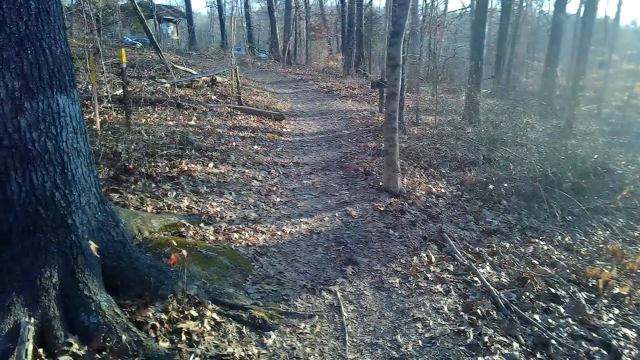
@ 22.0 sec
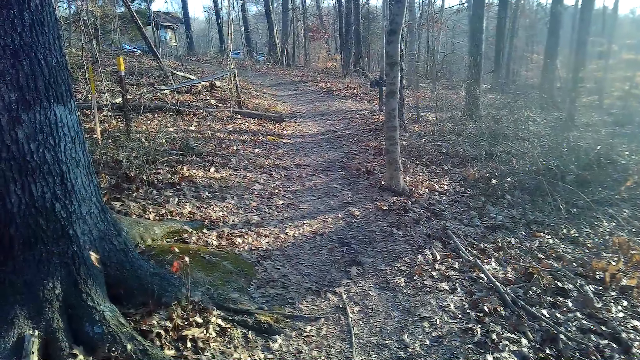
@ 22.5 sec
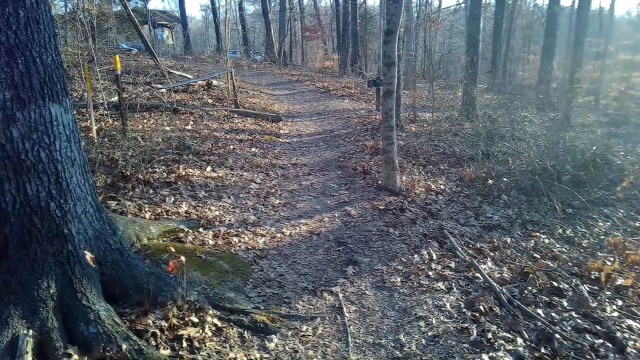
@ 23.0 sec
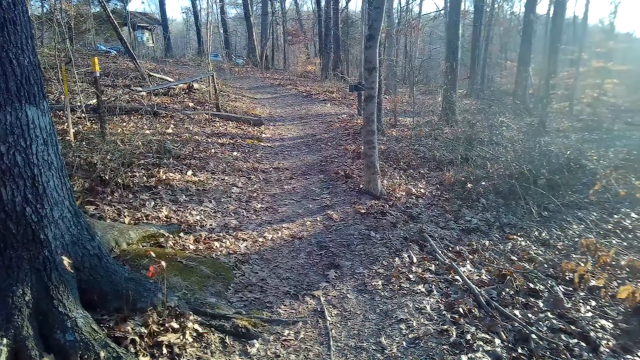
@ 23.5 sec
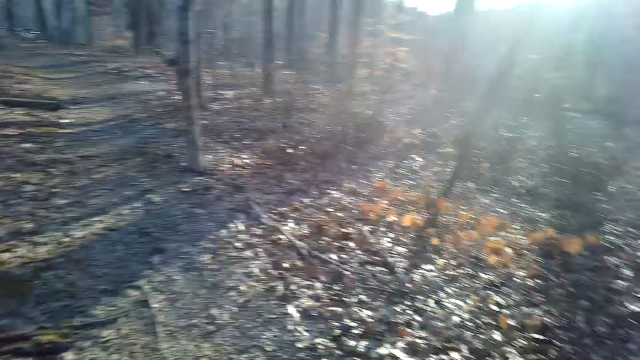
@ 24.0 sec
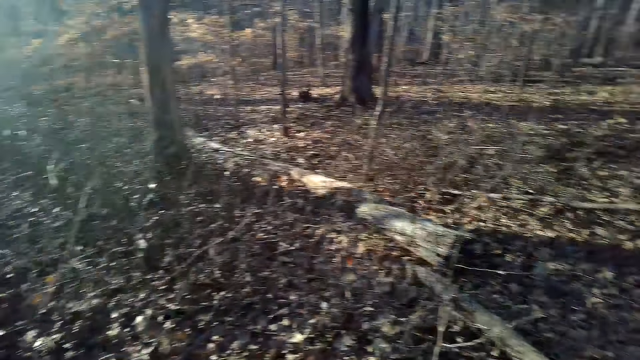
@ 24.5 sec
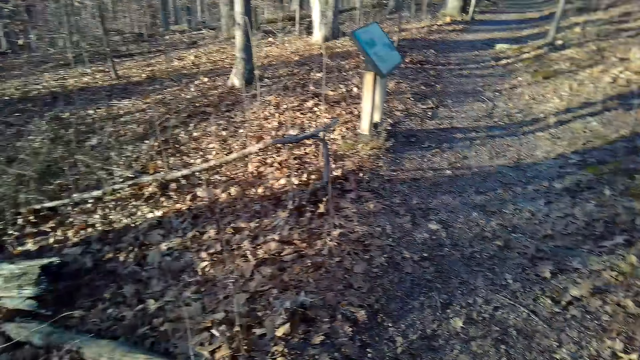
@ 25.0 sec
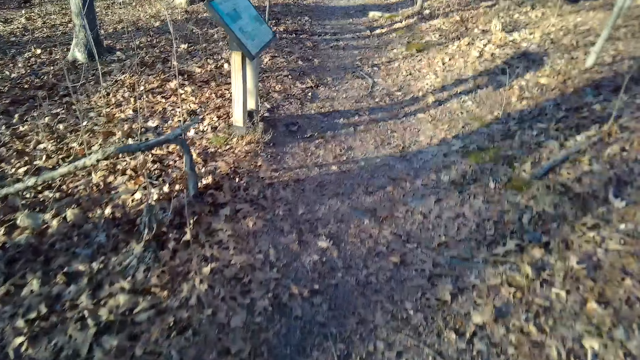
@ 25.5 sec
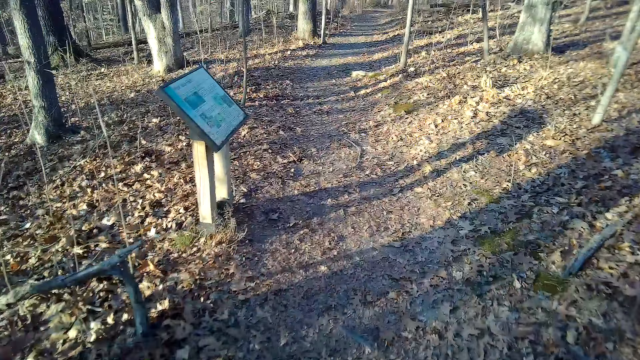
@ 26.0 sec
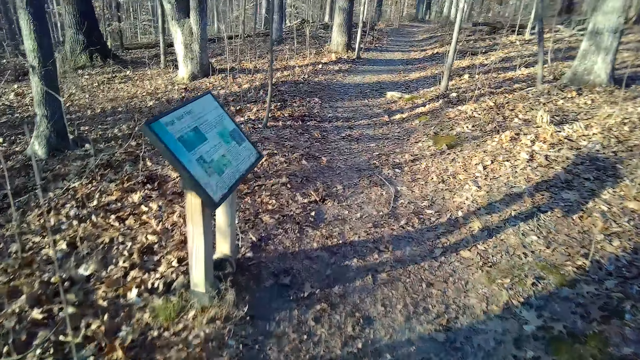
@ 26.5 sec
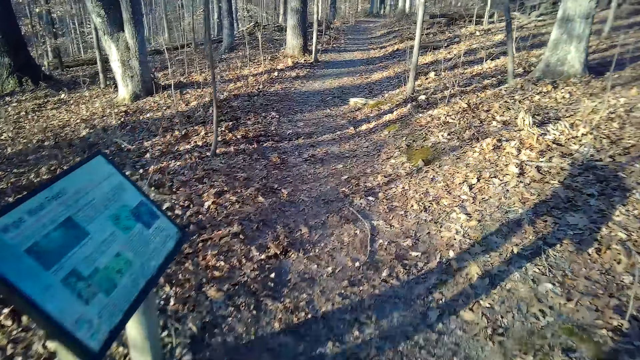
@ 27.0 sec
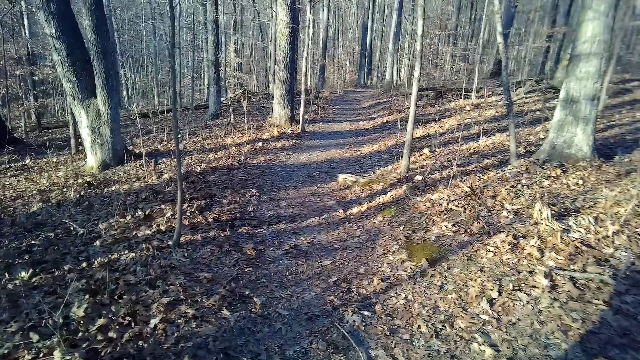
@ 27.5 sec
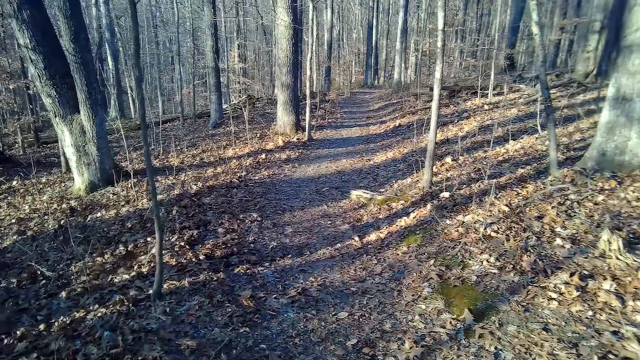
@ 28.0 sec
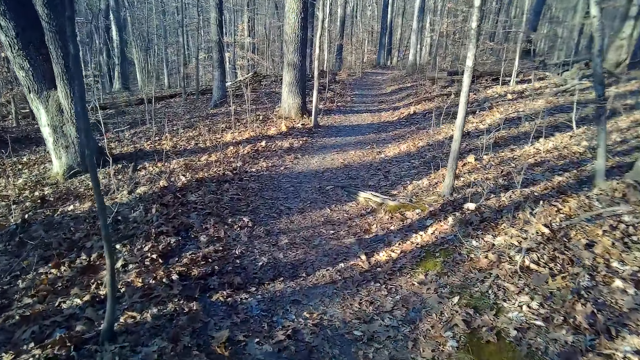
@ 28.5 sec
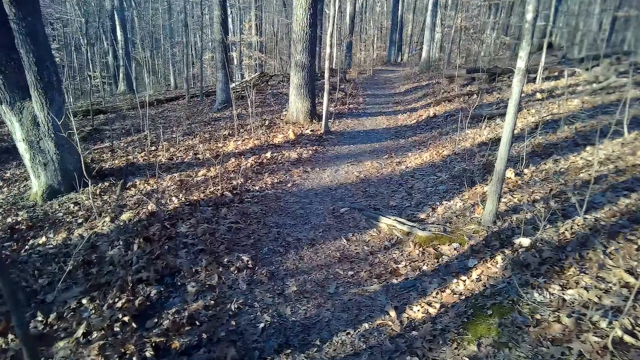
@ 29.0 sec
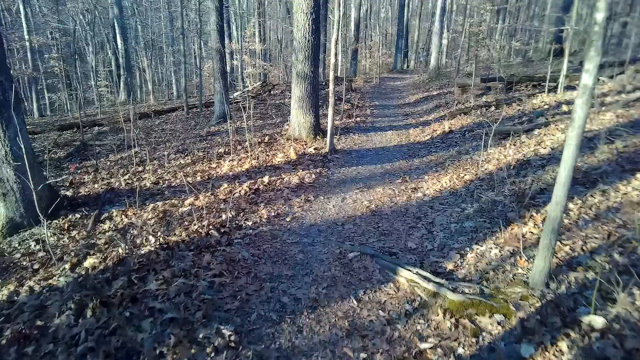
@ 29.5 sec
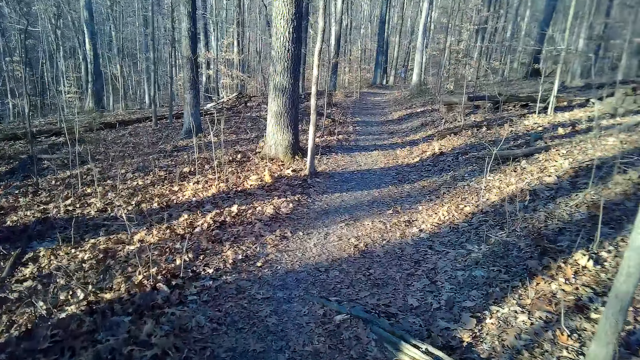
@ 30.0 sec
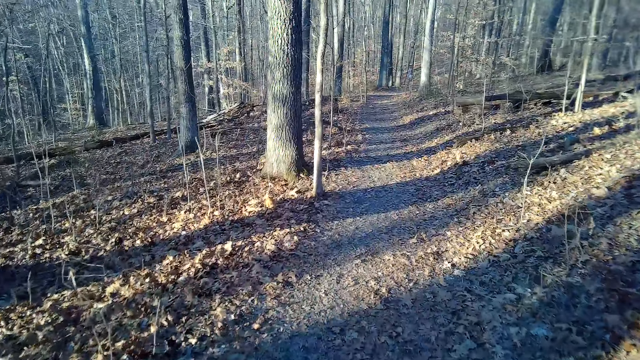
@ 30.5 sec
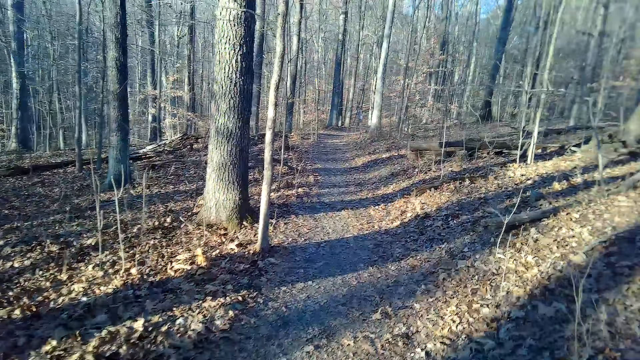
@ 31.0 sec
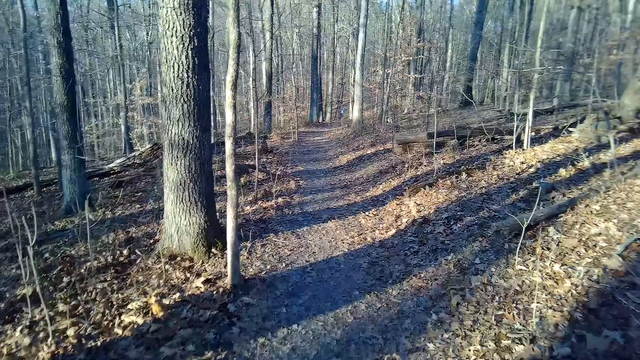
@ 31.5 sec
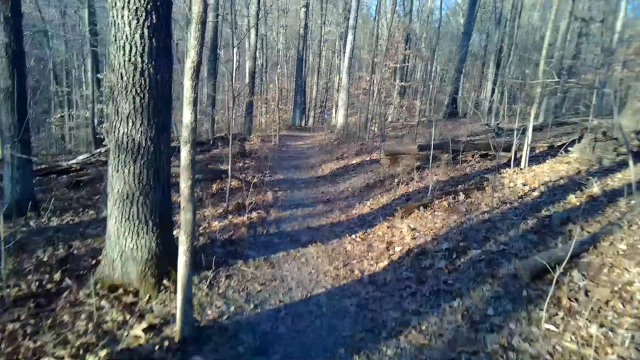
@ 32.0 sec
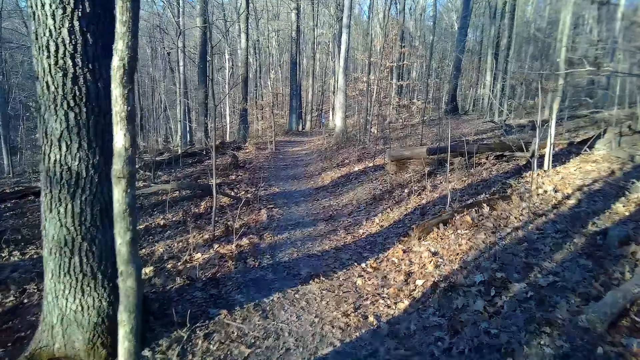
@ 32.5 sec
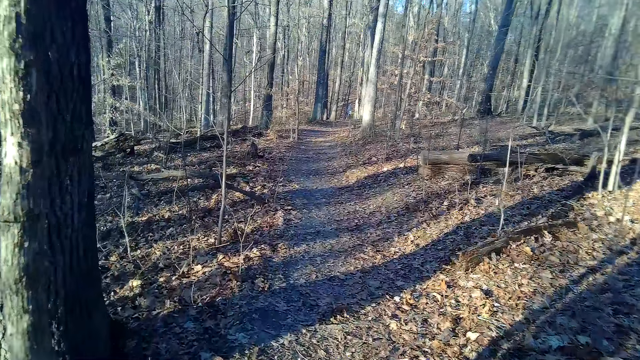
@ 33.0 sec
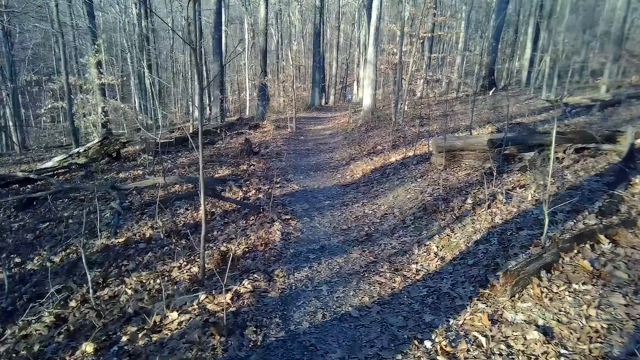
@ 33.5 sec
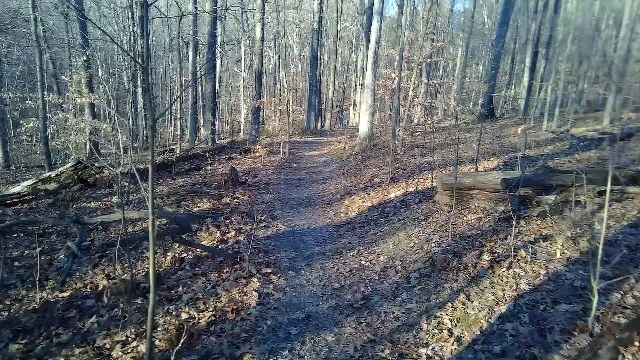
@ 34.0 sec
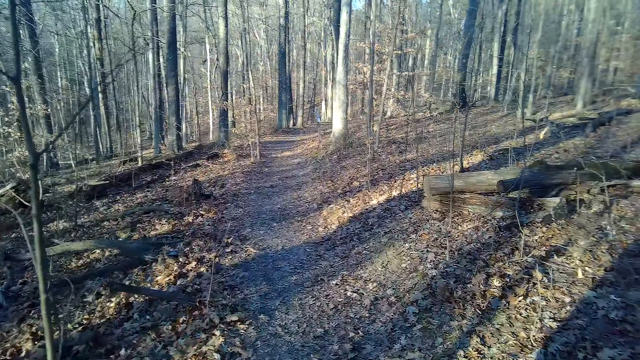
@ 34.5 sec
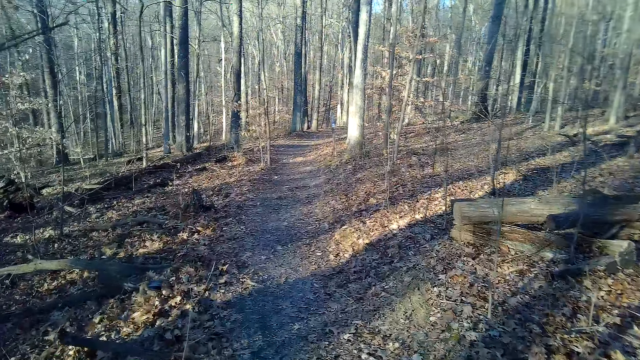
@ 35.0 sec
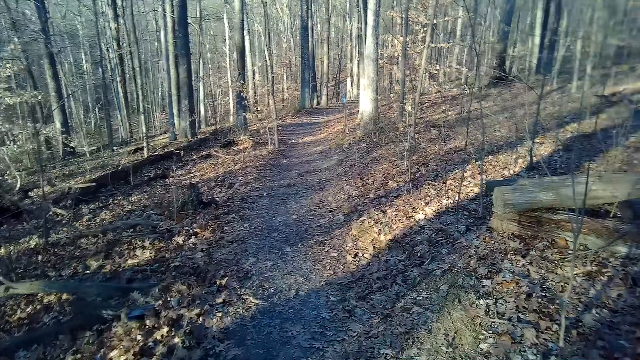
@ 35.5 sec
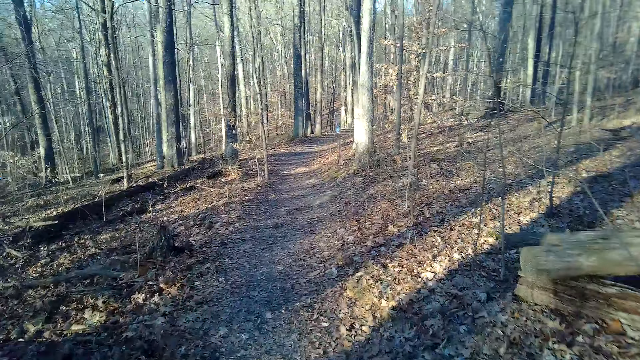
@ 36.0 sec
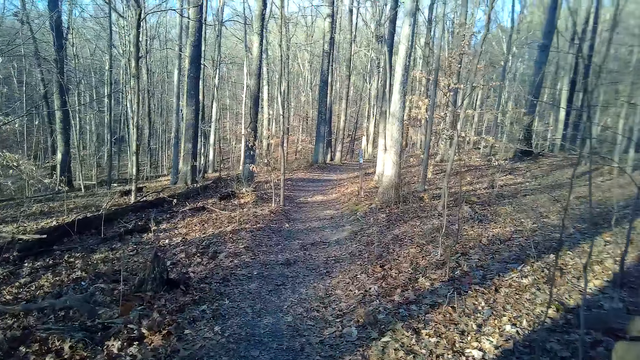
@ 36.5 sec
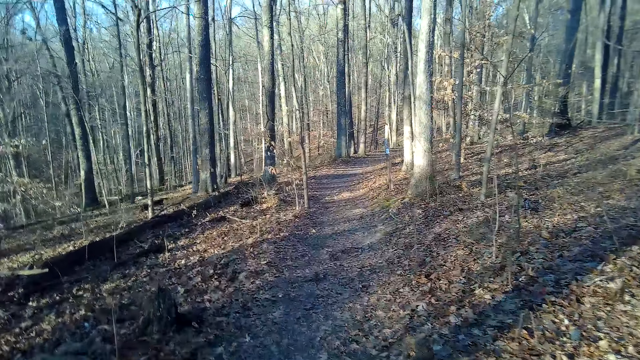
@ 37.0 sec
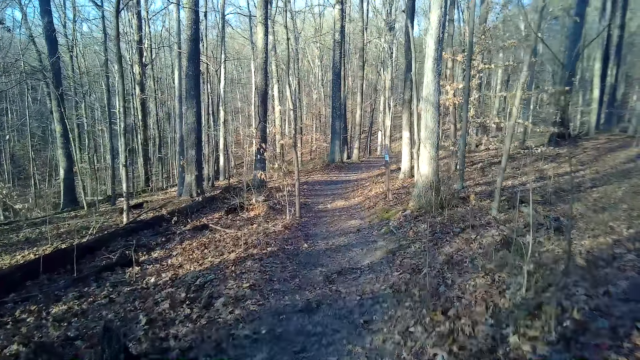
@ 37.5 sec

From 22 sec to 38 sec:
The camera wearer stands. They cough.

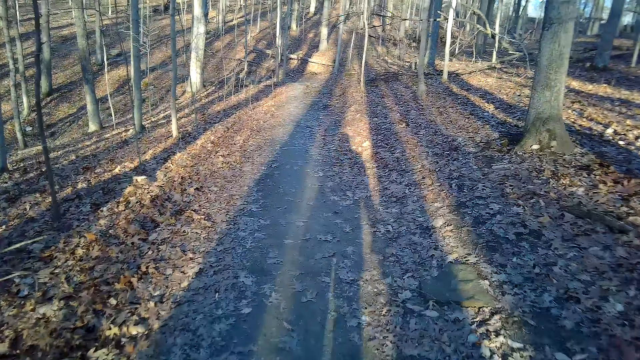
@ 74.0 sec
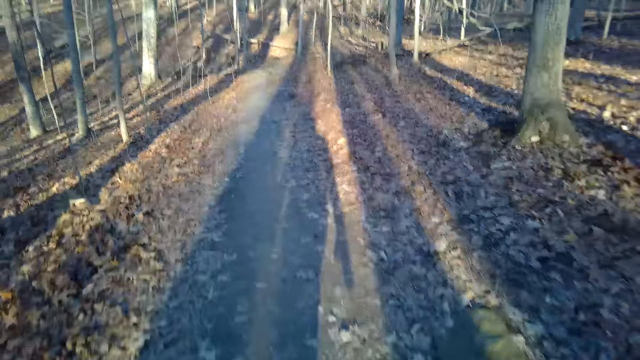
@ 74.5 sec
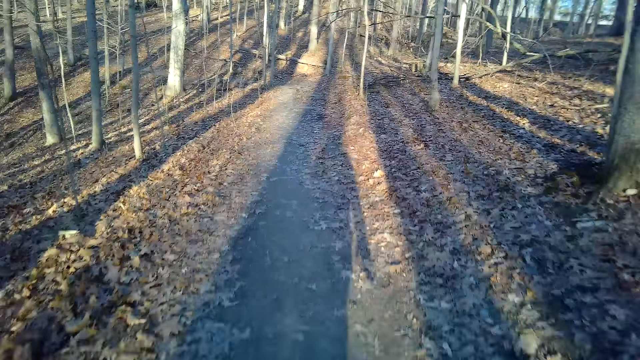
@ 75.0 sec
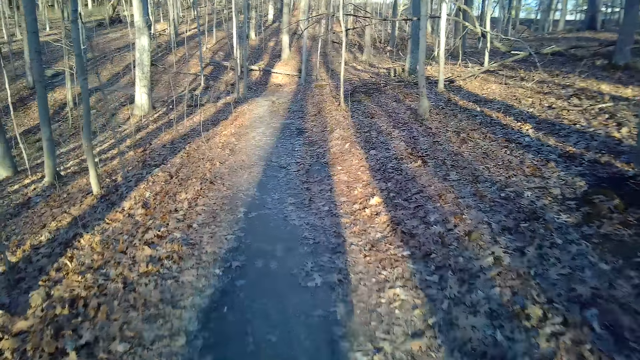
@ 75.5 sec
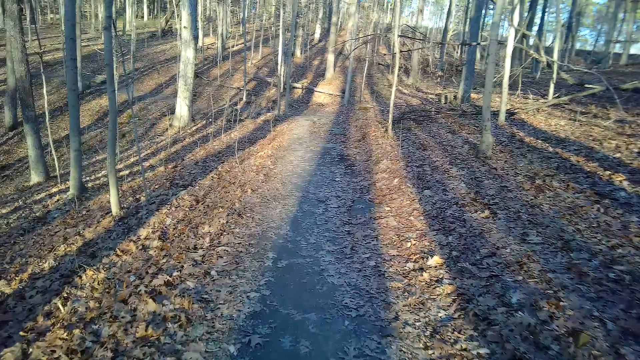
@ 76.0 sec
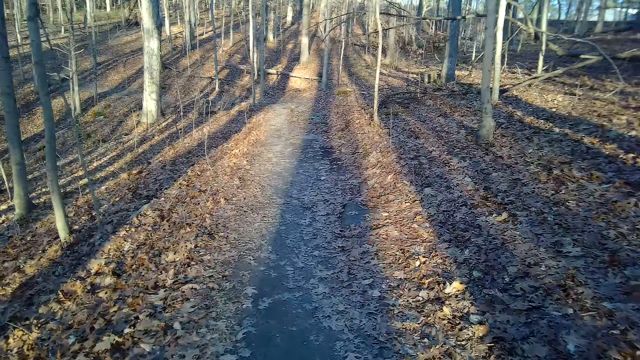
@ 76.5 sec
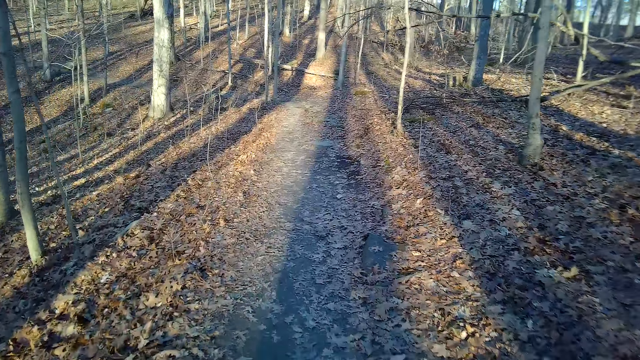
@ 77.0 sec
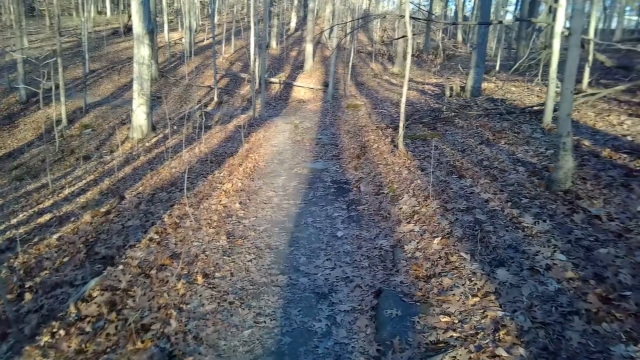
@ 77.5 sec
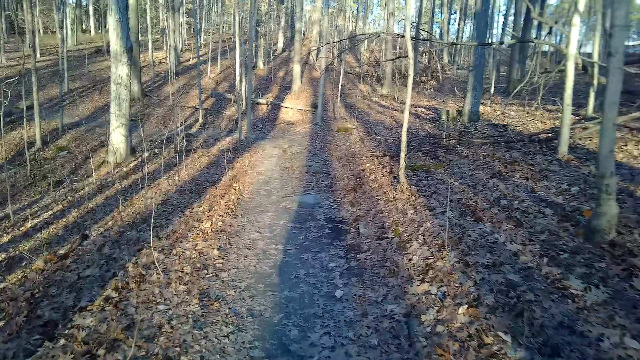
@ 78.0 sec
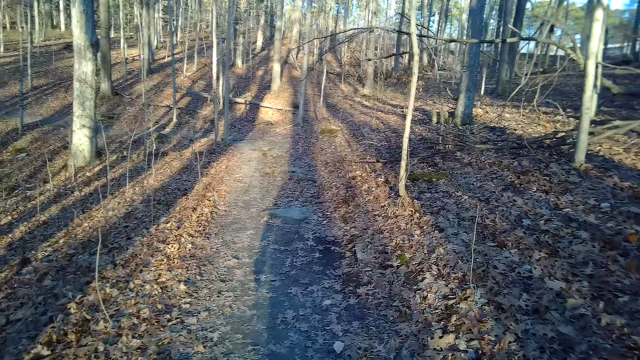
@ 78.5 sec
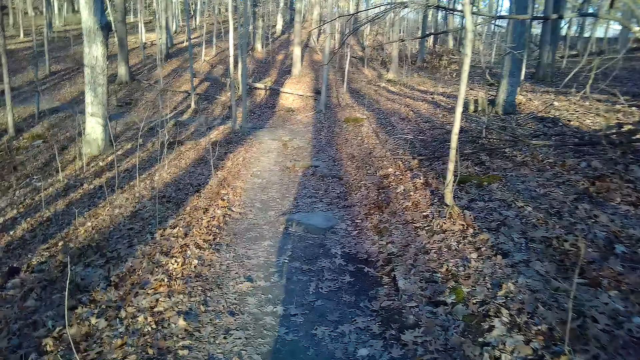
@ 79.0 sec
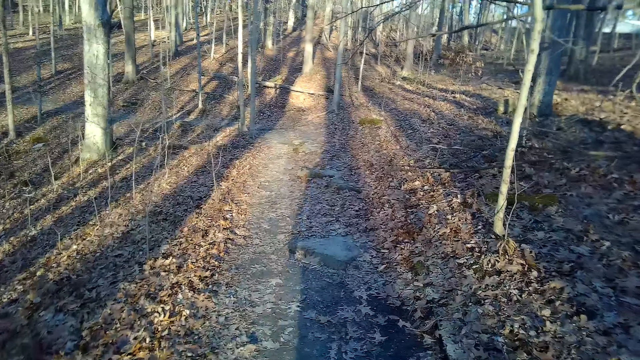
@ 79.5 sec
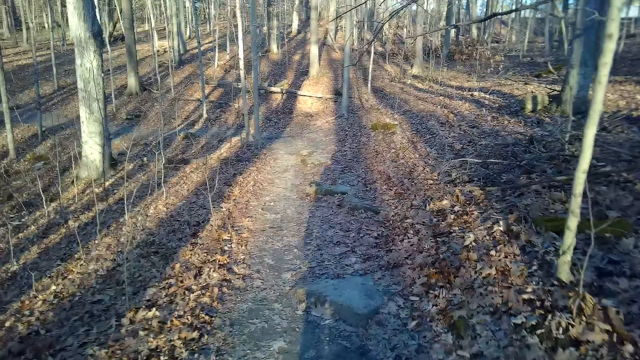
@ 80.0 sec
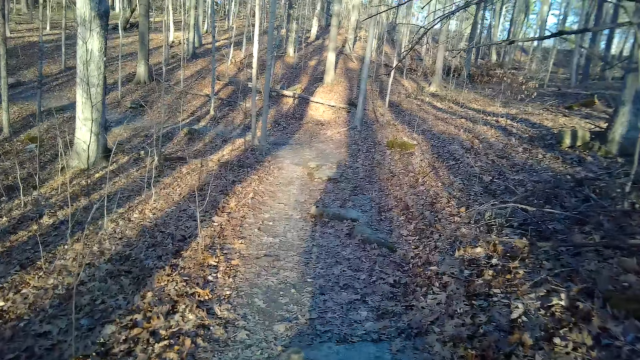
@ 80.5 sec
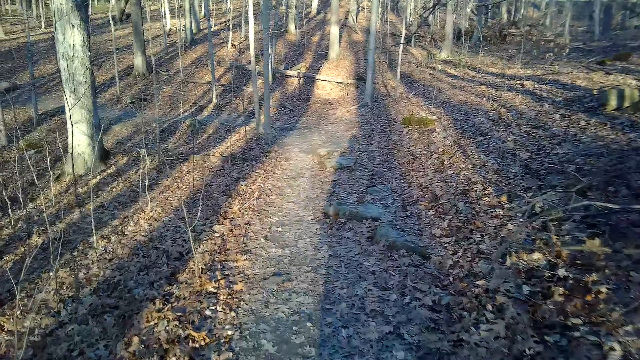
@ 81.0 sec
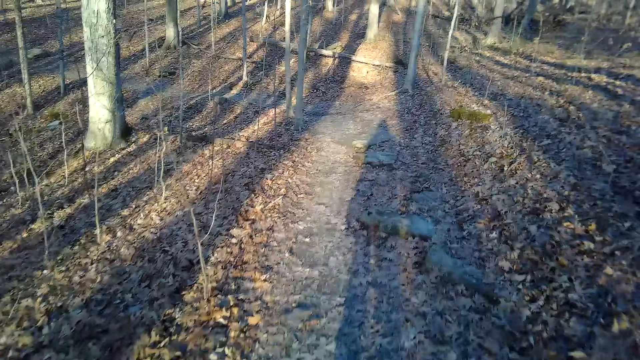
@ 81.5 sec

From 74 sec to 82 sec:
The camera wearer walks down the forest.
